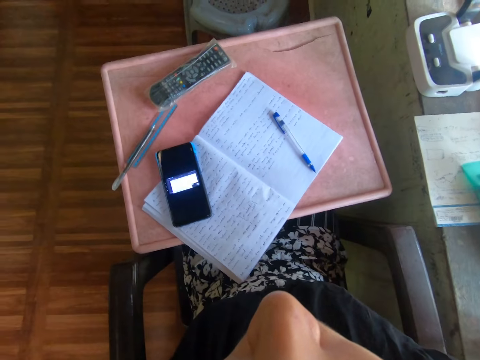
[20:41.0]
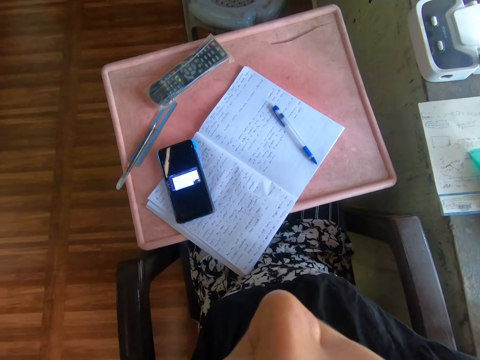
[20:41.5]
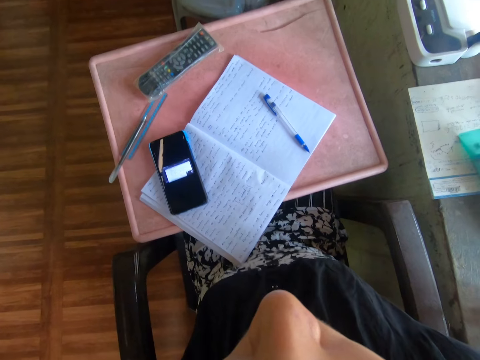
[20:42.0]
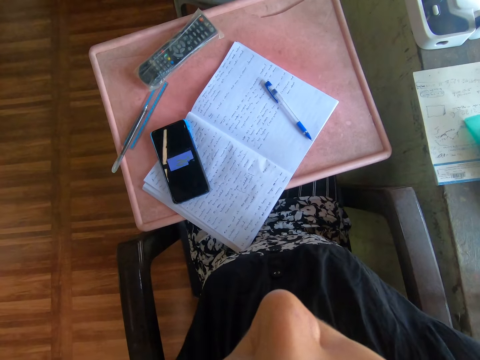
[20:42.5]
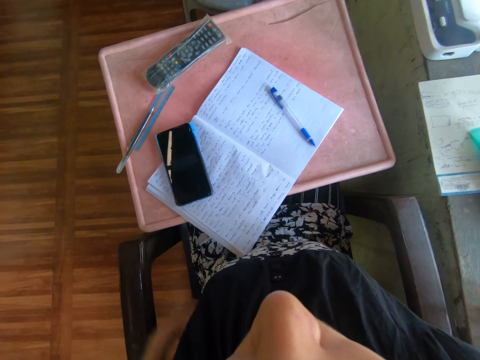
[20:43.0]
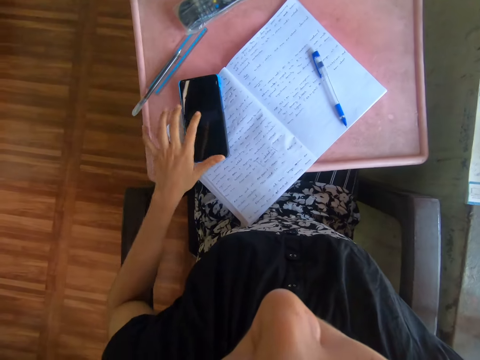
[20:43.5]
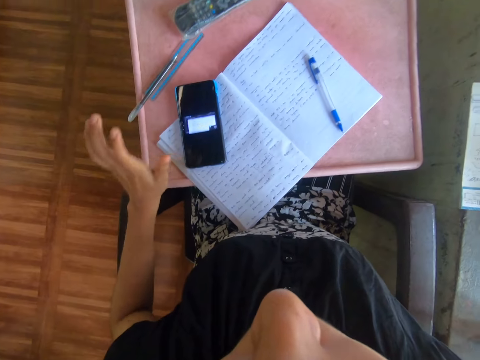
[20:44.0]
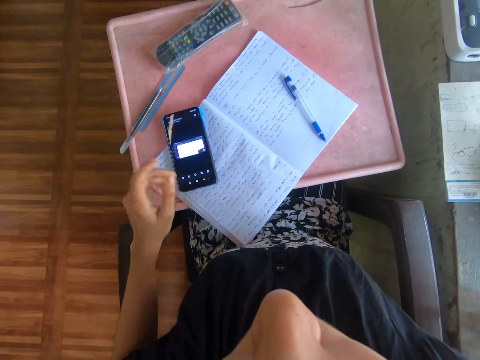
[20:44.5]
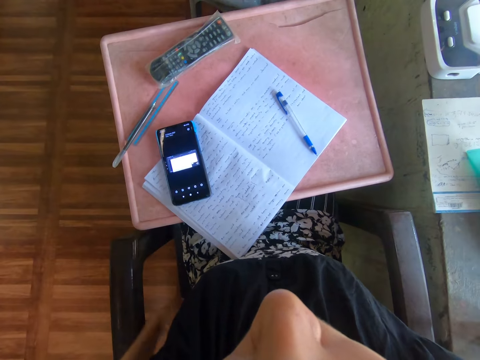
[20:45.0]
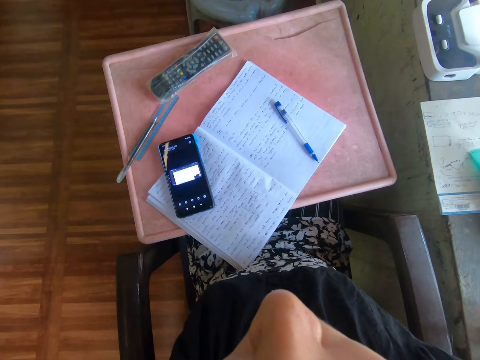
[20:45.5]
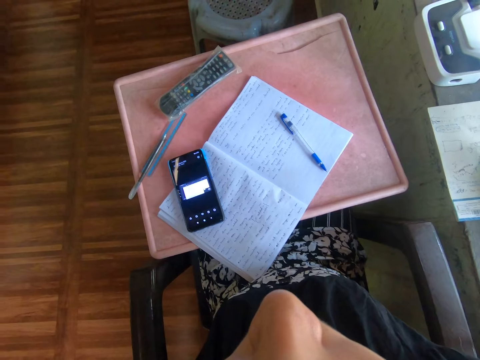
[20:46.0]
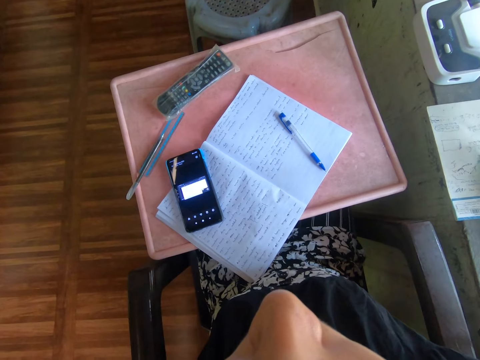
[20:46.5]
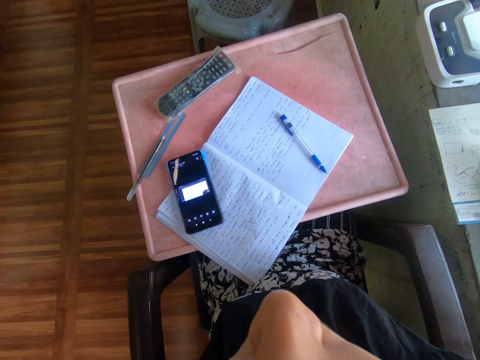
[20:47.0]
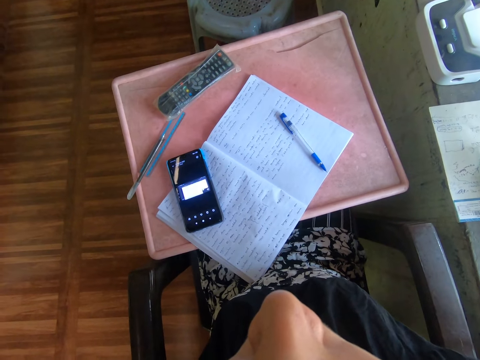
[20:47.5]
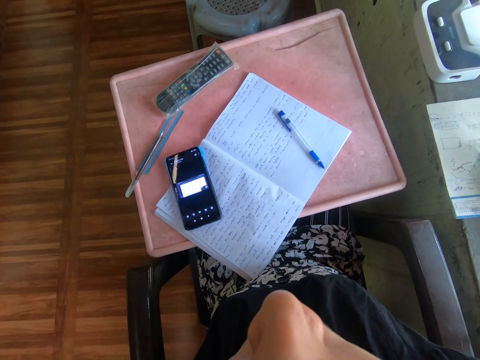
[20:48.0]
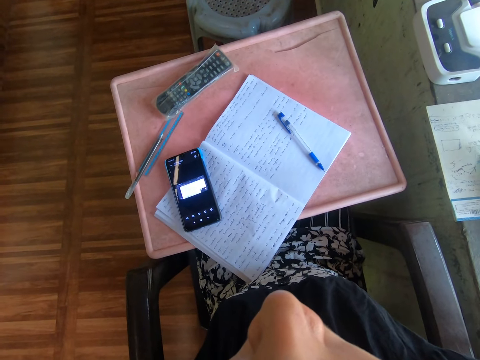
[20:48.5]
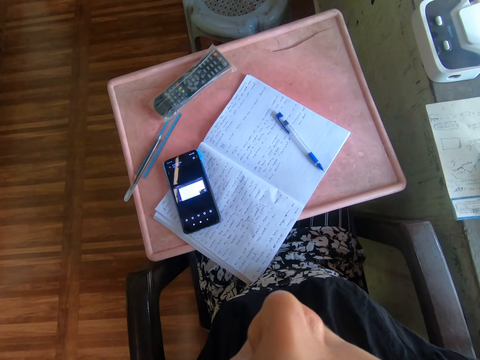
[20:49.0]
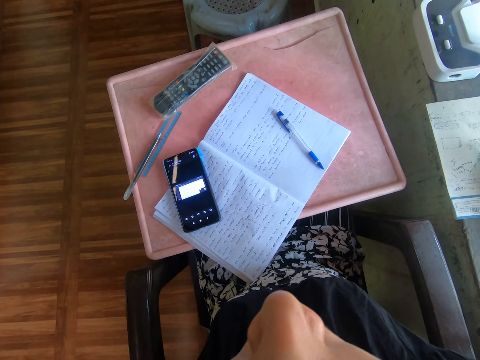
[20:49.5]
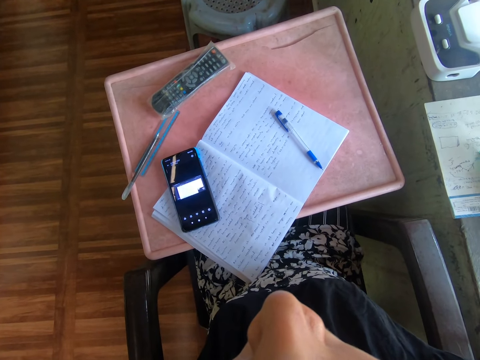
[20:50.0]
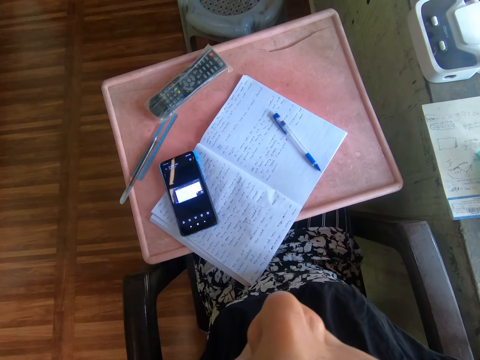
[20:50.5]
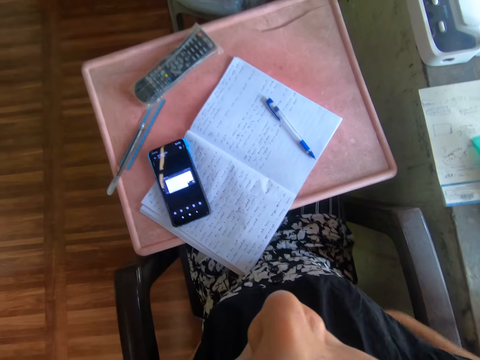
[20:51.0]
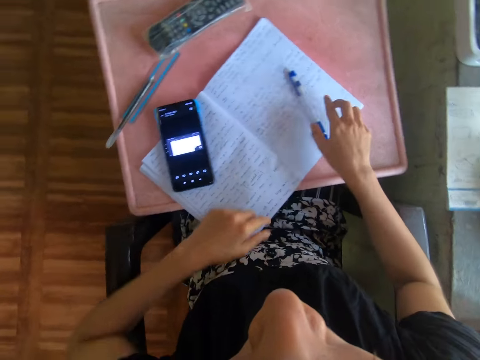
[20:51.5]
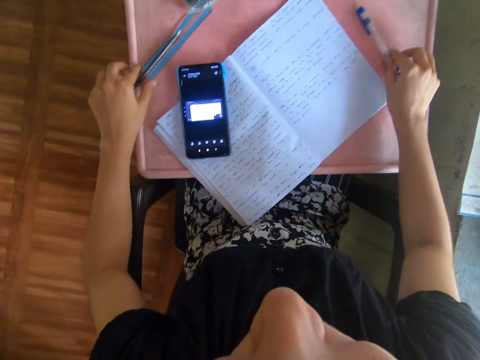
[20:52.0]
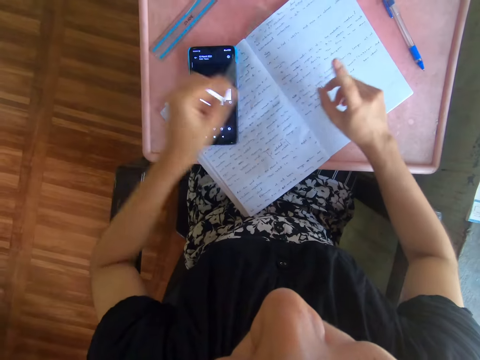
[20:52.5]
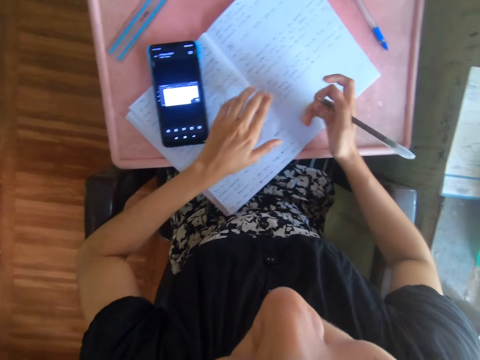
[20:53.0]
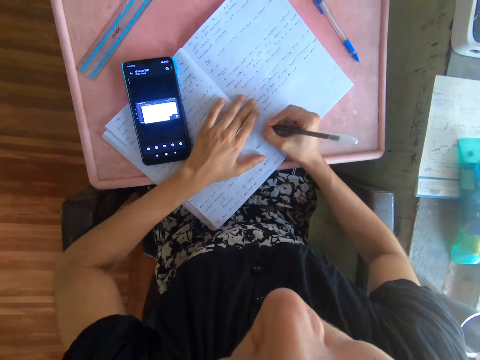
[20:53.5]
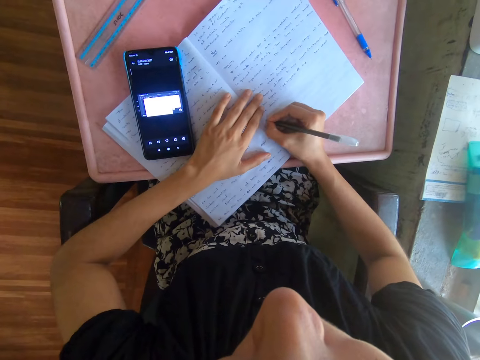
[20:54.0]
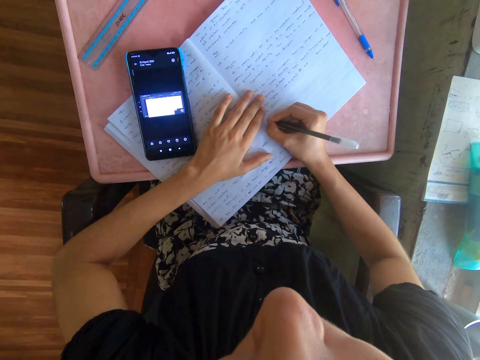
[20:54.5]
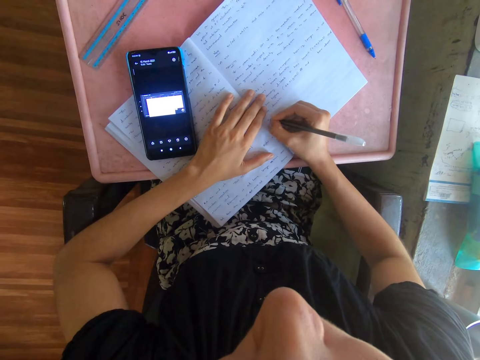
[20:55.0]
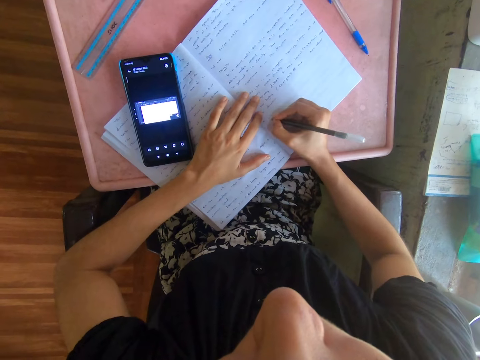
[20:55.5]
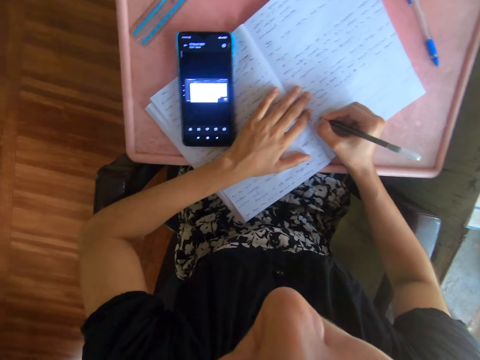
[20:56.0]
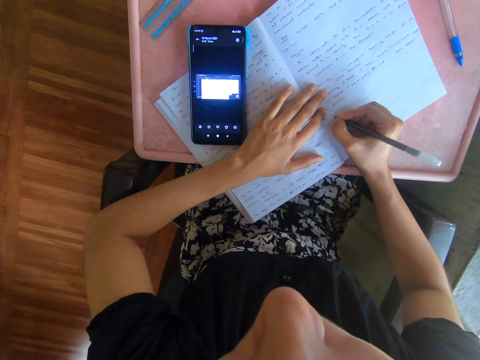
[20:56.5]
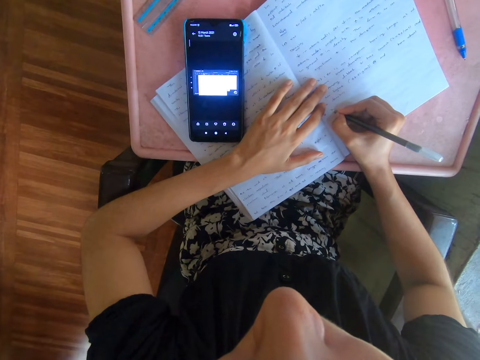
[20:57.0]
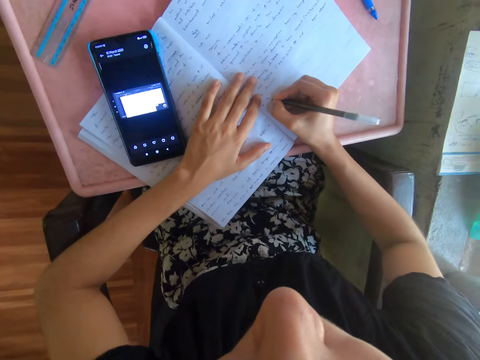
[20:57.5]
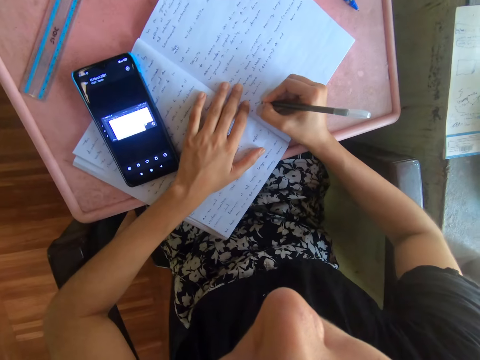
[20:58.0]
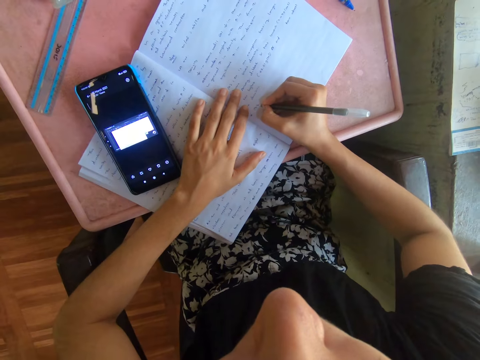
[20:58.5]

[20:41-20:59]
The camera wearer touches the back. They operate the phone. They grab the pen. They write on the book.

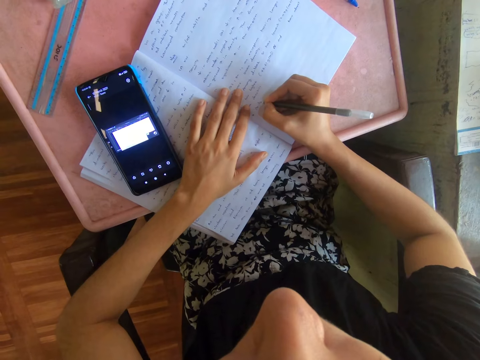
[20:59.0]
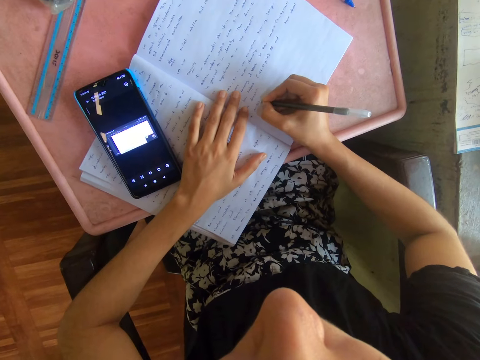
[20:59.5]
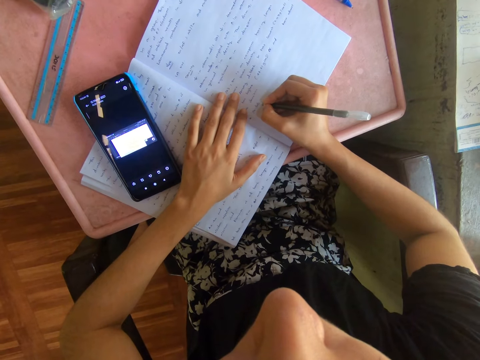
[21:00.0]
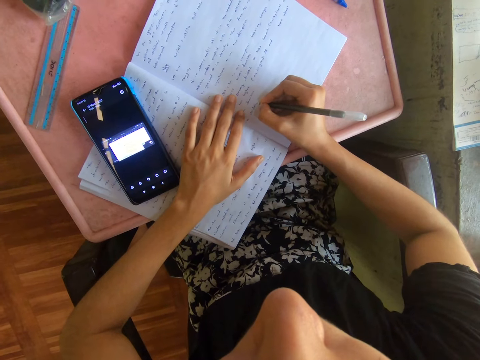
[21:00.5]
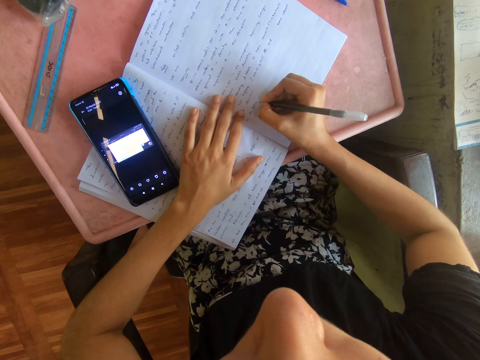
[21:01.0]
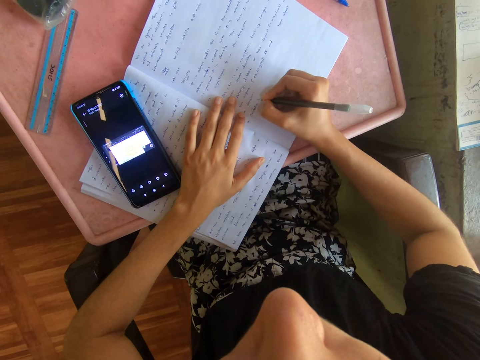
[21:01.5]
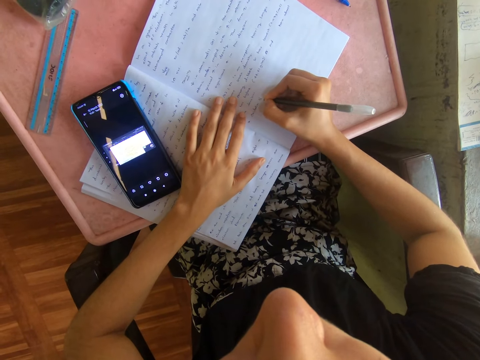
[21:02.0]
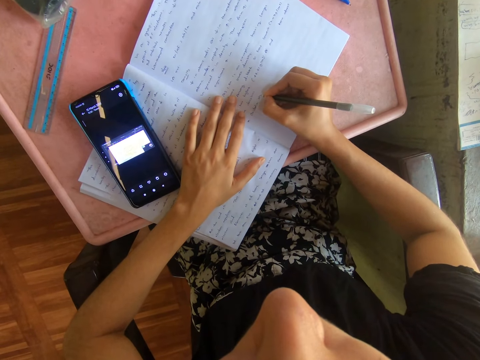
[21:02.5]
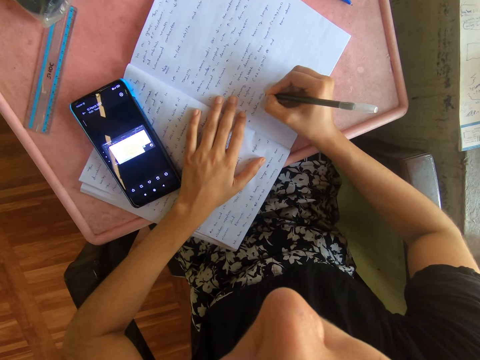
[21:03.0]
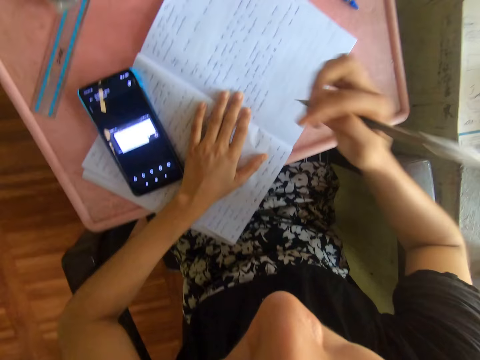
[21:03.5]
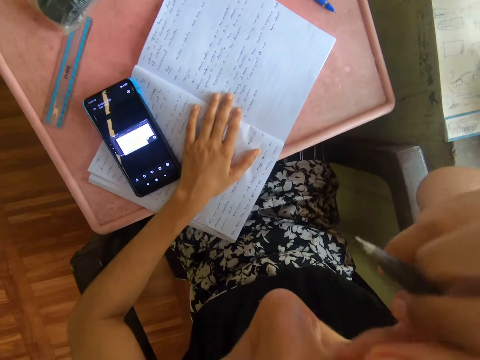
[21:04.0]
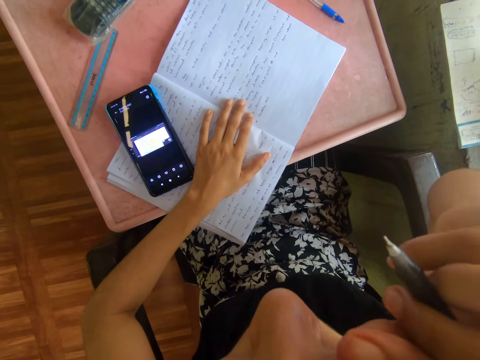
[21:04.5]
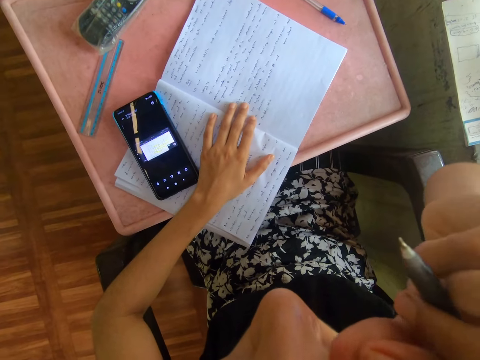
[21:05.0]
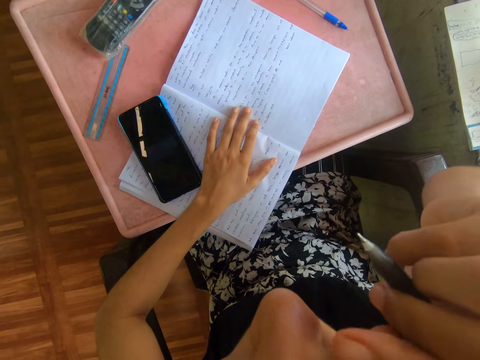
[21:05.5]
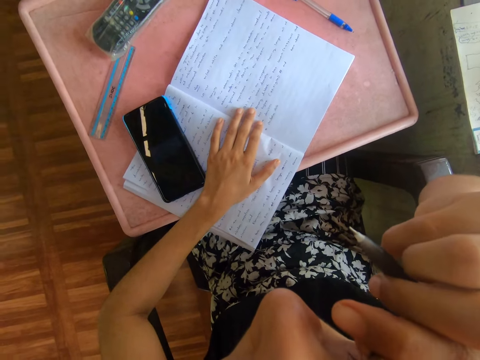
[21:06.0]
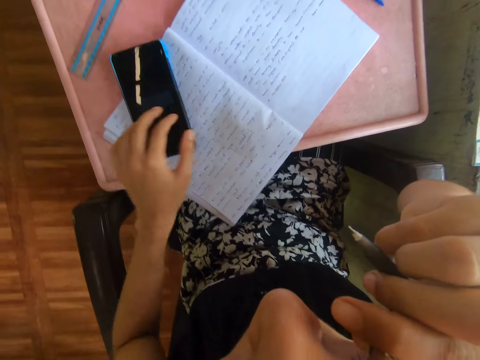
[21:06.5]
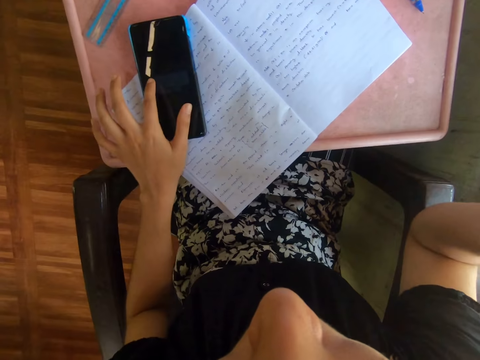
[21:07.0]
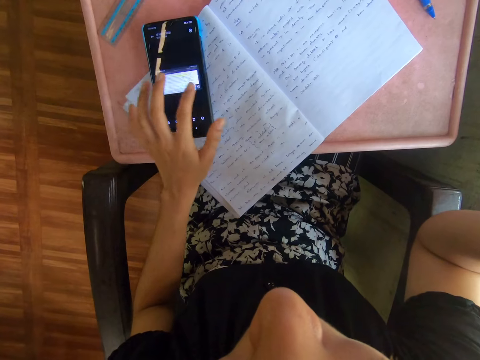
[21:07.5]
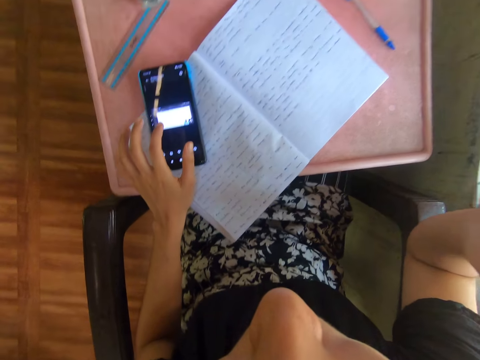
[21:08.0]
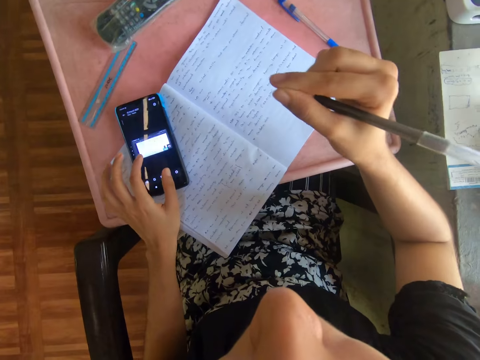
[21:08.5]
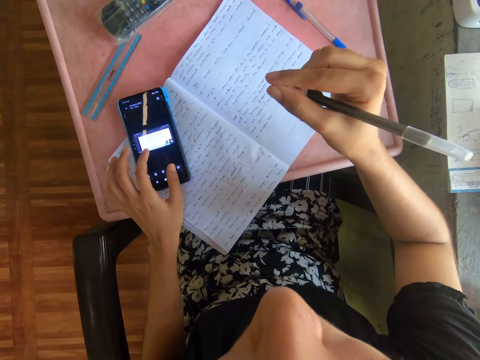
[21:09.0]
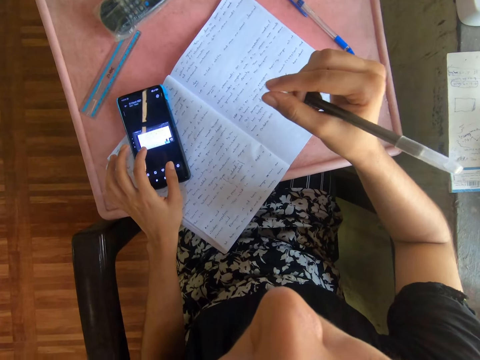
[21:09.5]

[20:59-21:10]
The camera wearer rubs the face. They operate the phone.
